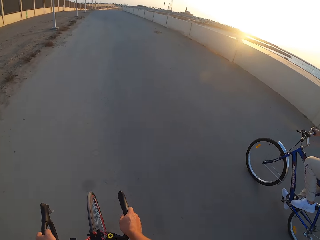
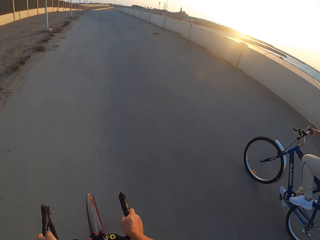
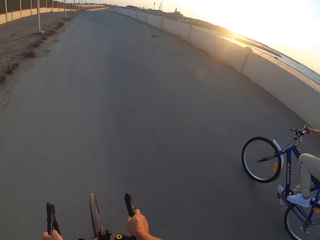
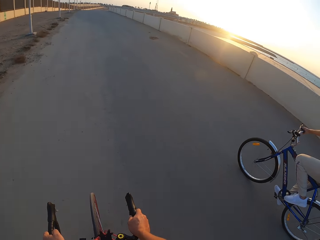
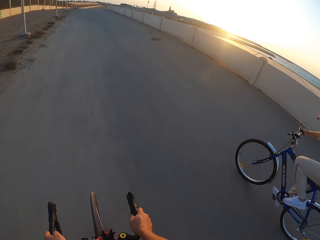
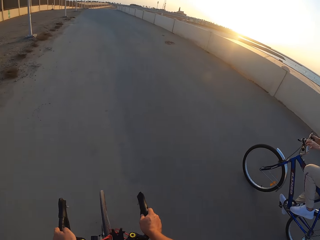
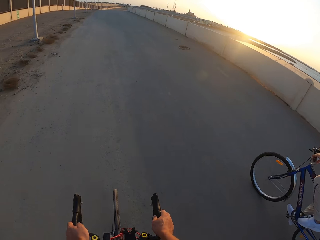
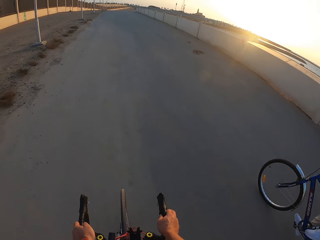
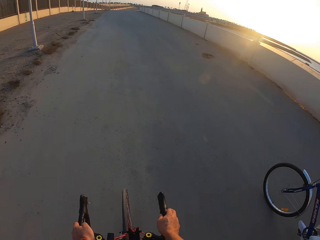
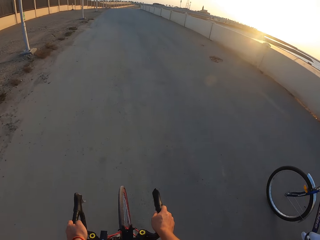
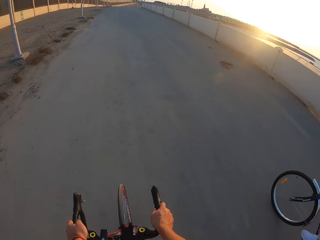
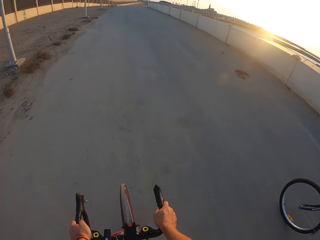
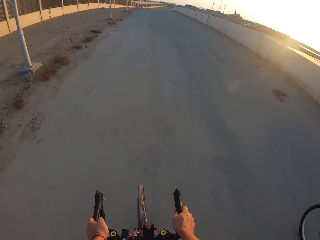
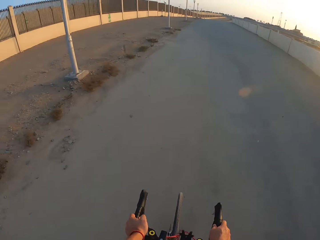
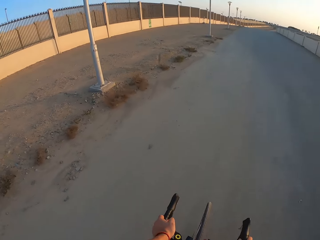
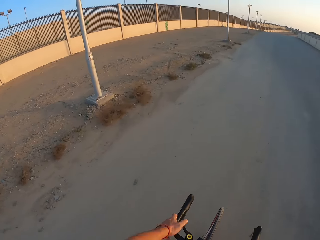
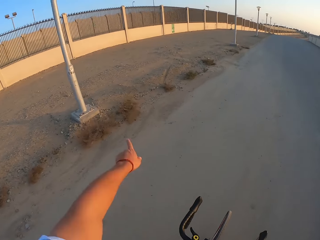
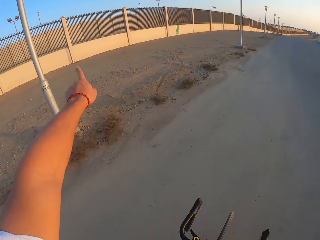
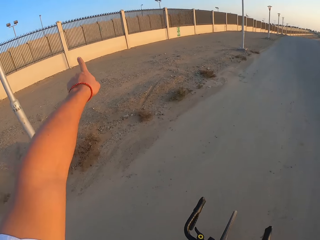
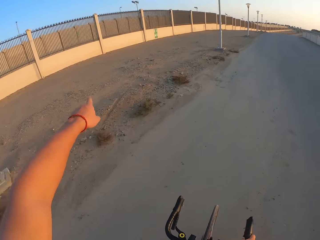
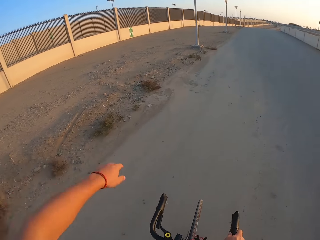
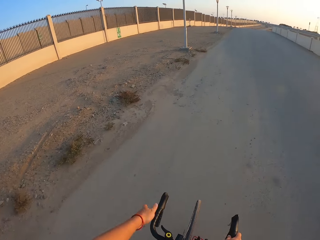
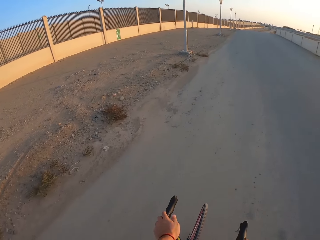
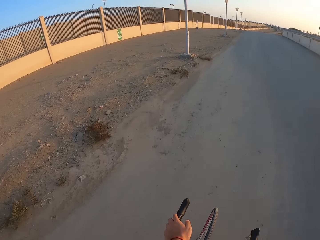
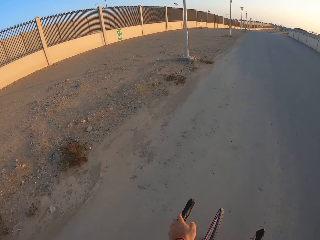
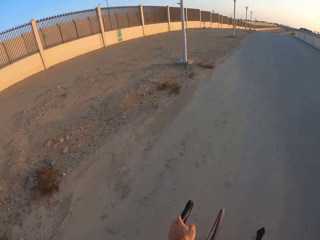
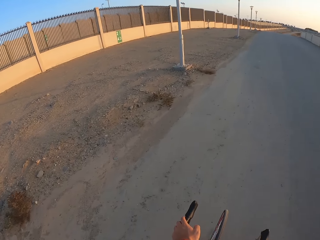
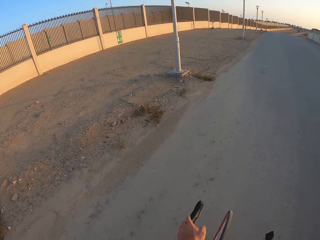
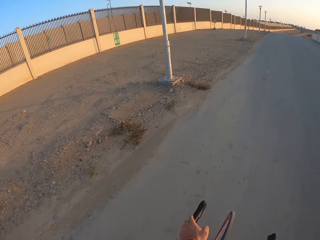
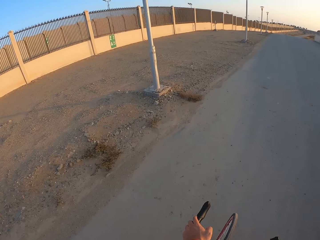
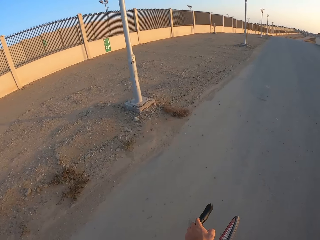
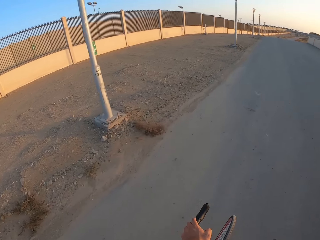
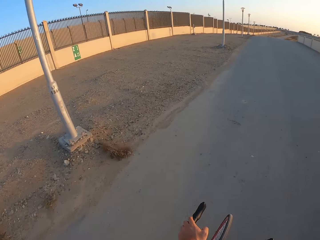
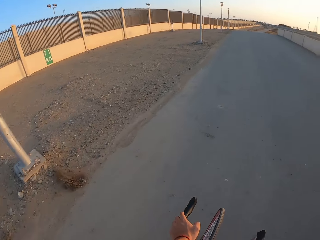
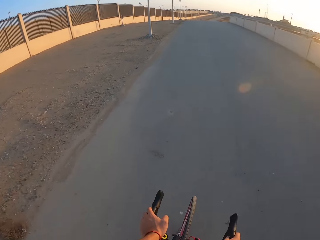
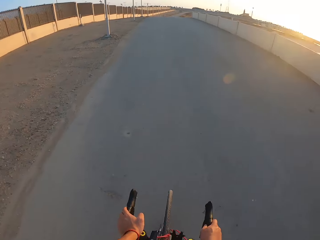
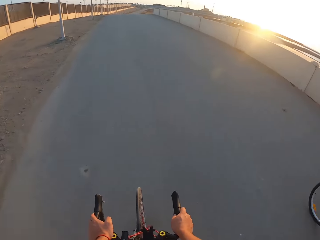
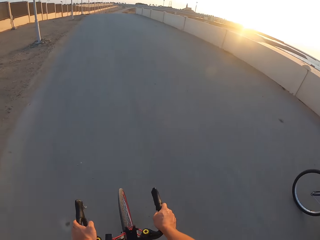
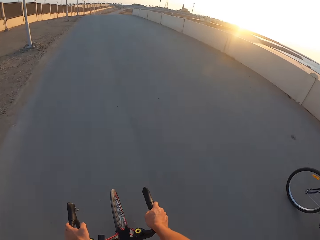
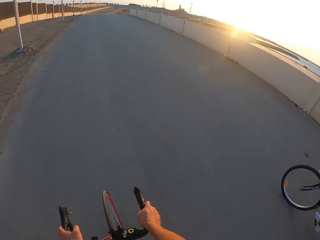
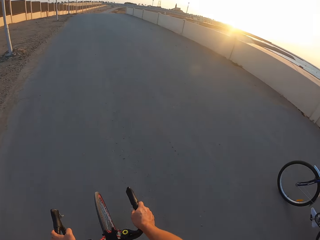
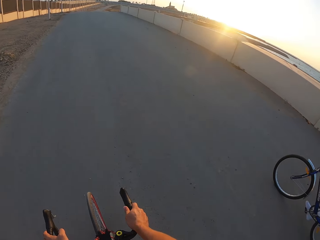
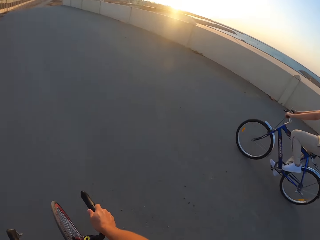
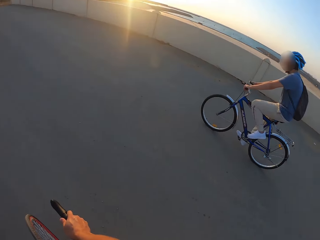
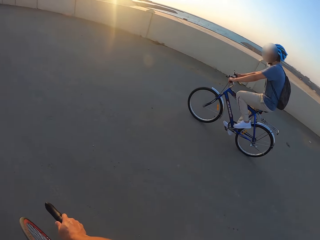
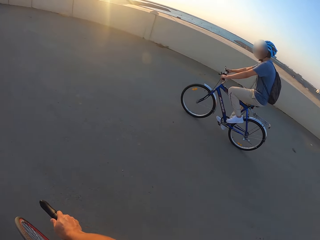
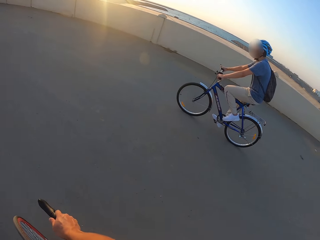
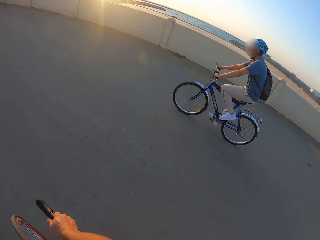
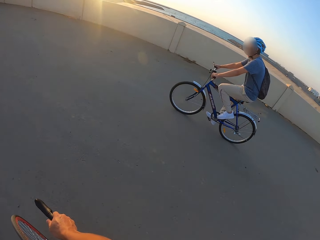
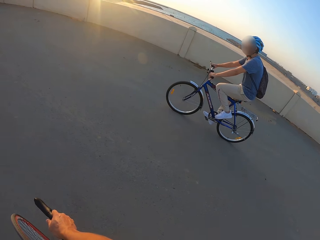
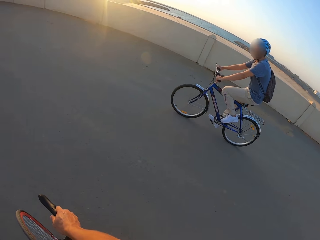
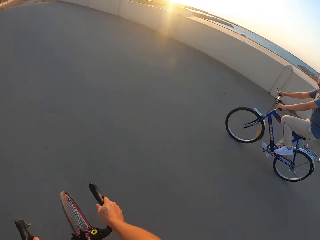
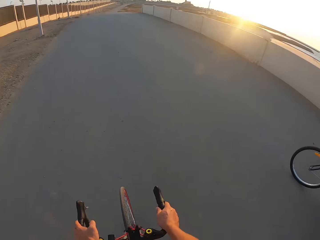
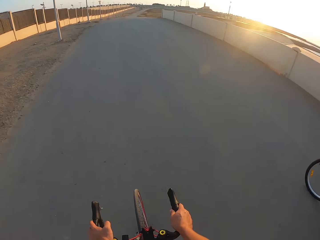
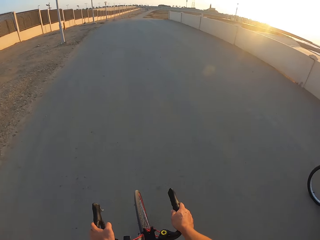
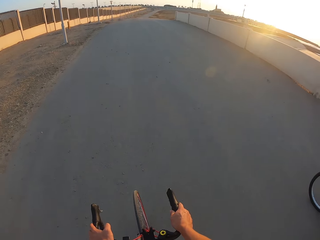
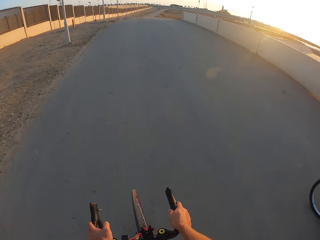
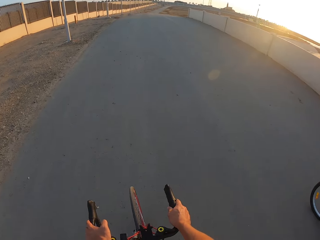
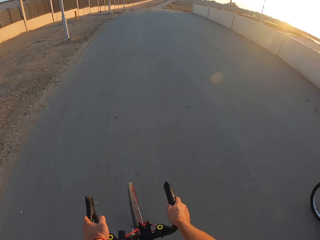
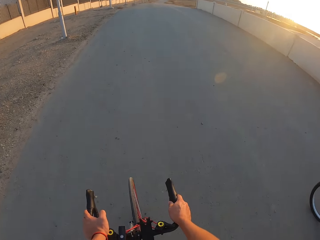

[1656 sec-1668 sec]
The camera wearer moves the hand. They ride the bicycle. A man rides the bicycle.

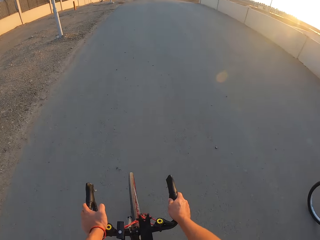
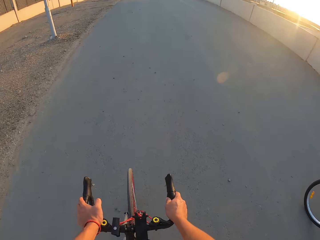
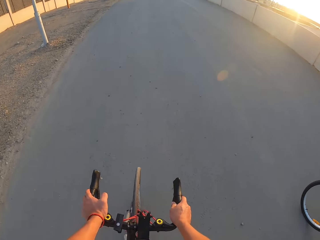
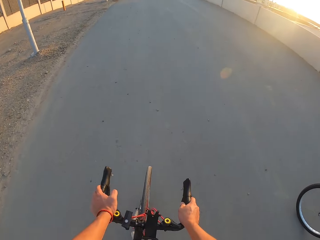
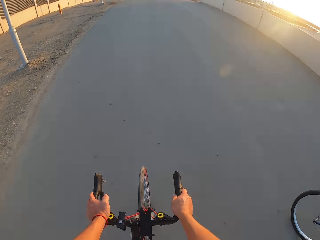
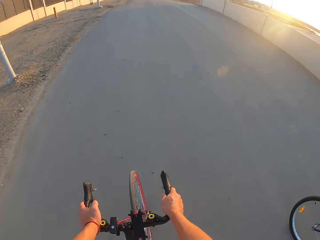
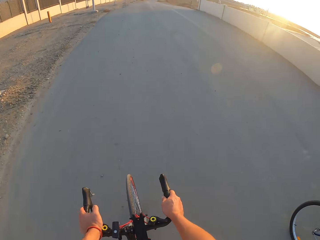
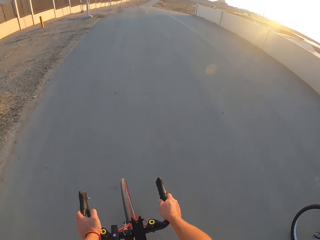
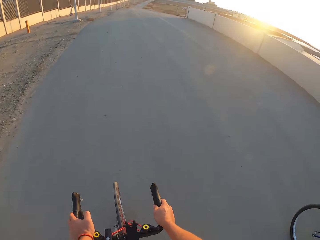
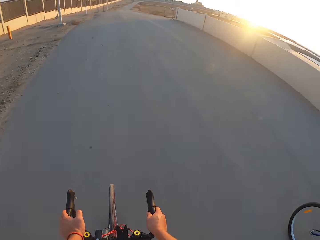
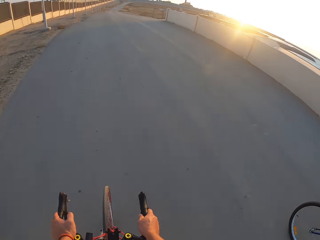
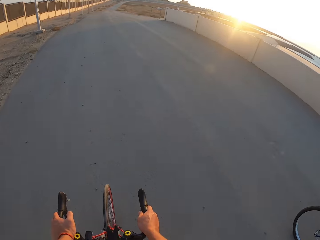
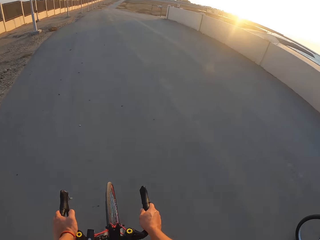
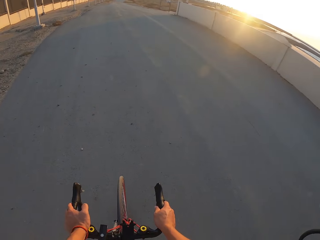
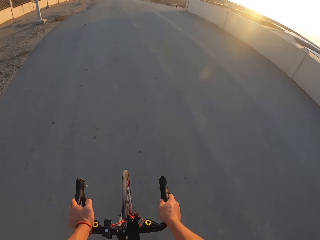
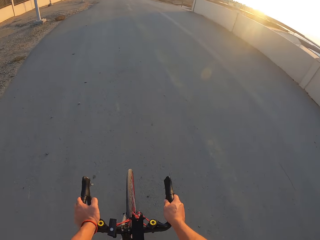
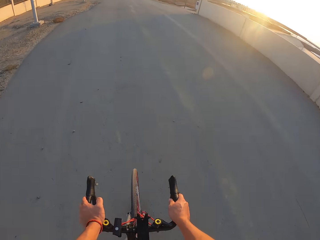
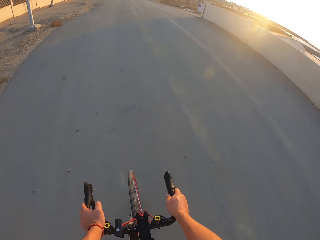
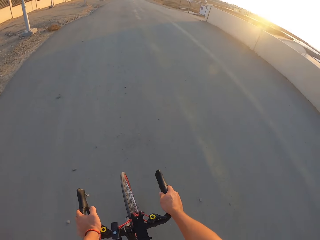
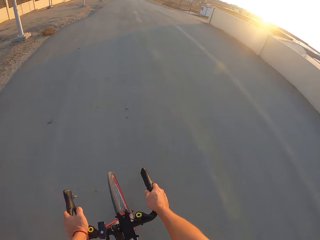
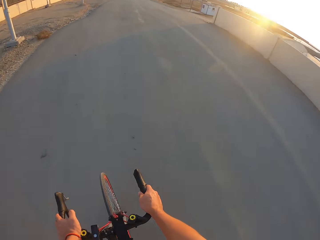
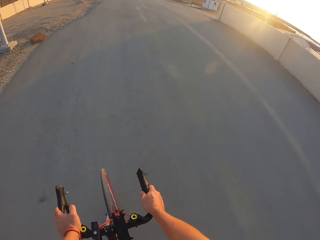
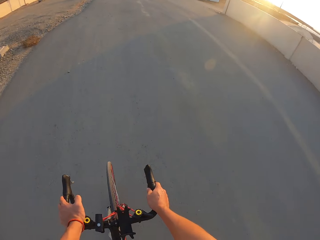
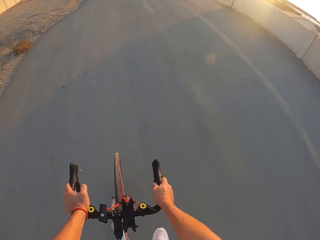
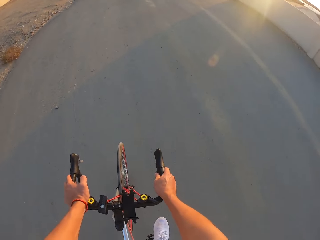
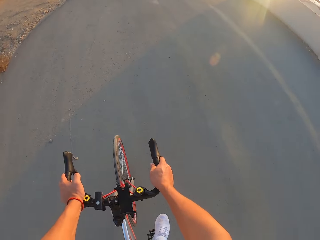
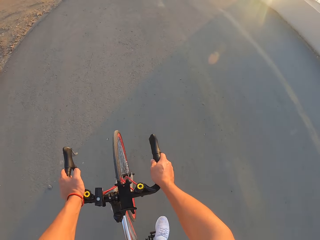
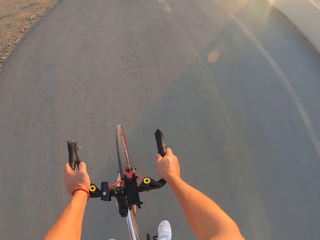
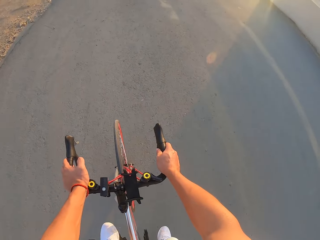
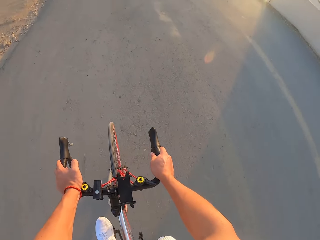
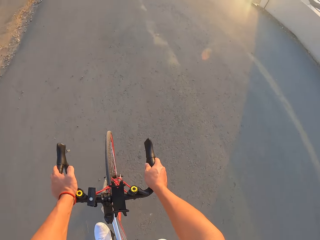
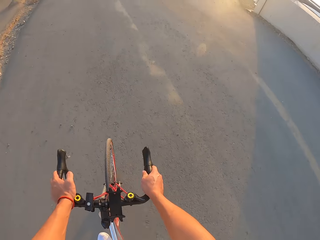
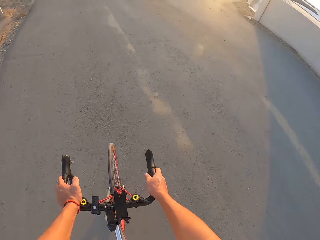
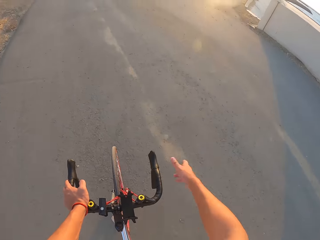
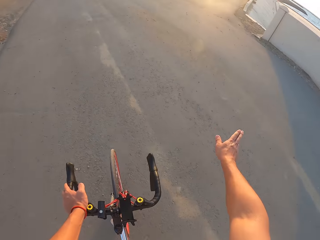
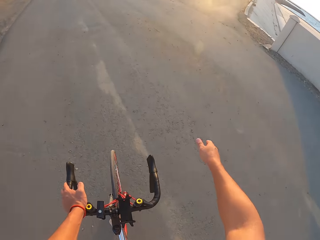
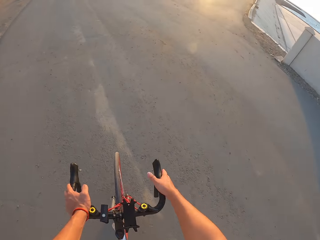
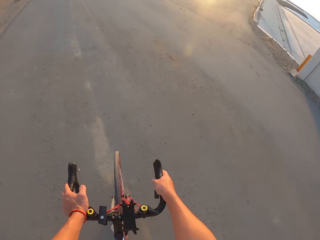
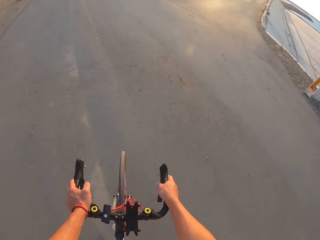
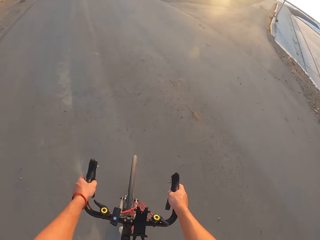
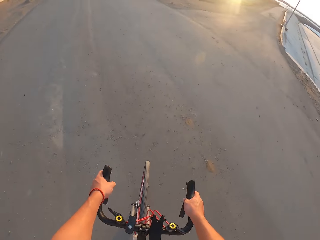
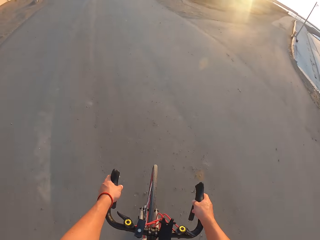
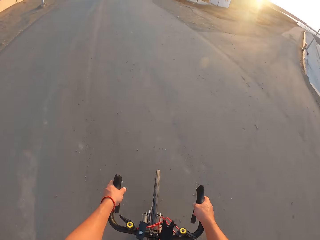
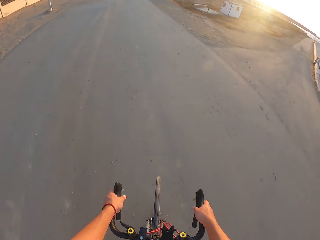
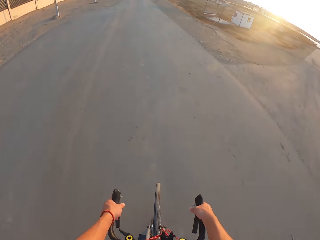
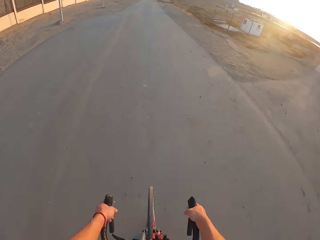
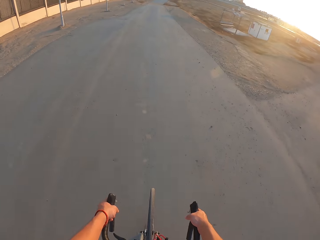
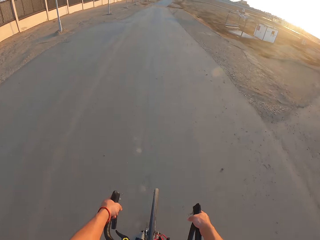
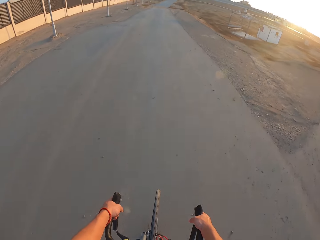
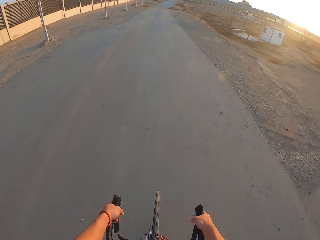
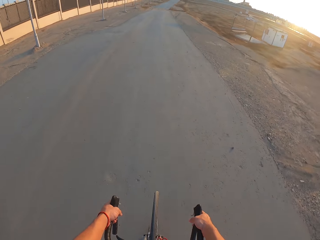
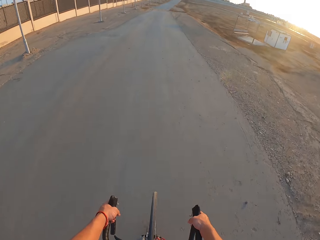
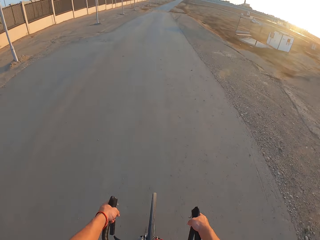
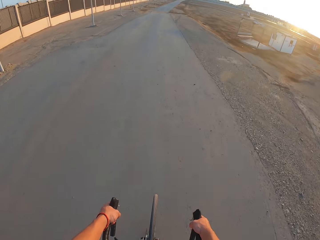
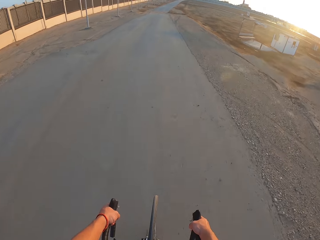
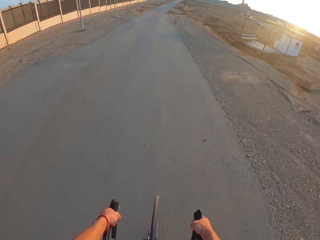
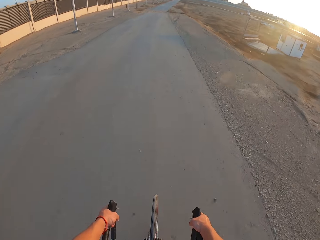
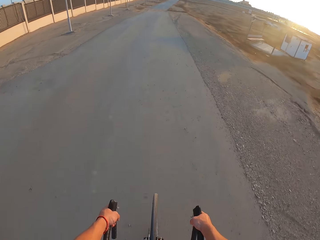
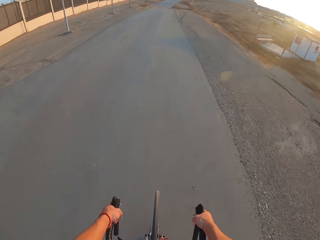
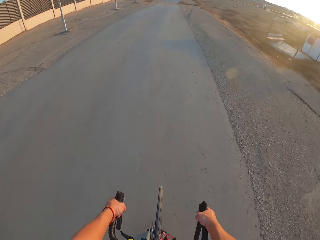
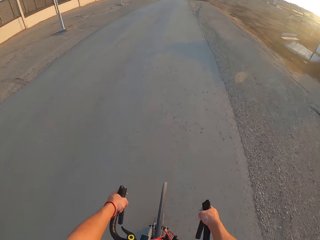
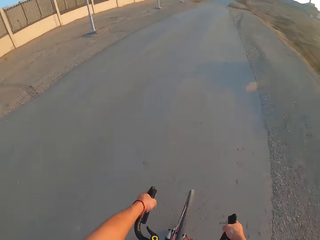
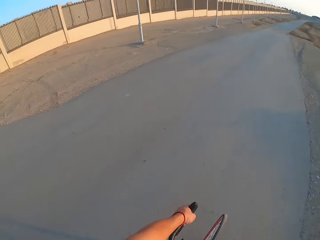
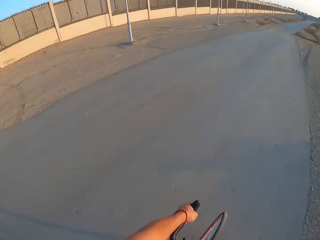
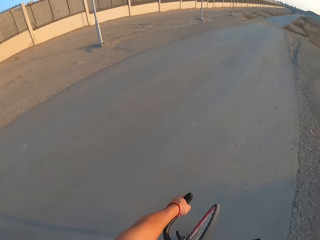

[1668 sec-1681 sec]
The camera wearer rides the bicycle. They move the hand. They ride the bicycle.
